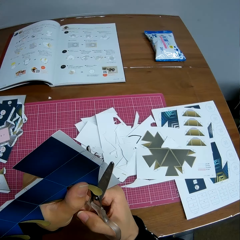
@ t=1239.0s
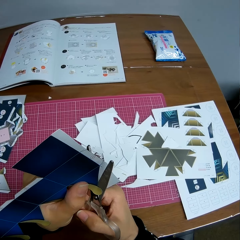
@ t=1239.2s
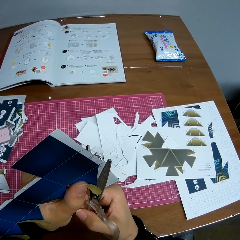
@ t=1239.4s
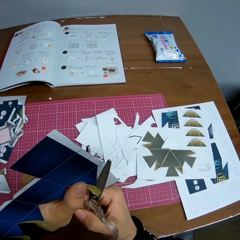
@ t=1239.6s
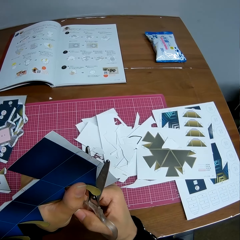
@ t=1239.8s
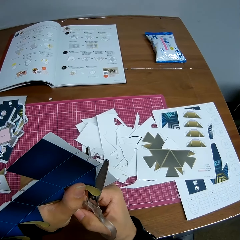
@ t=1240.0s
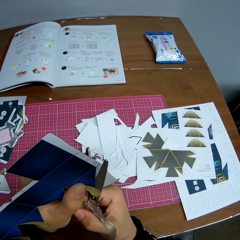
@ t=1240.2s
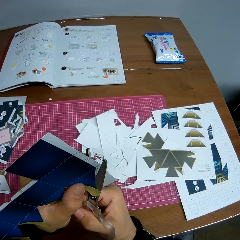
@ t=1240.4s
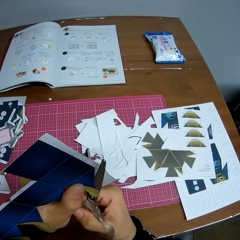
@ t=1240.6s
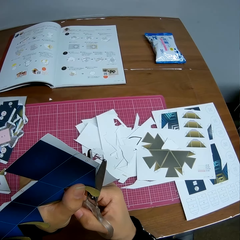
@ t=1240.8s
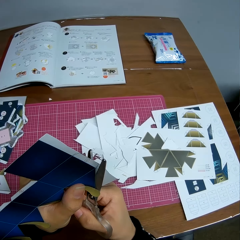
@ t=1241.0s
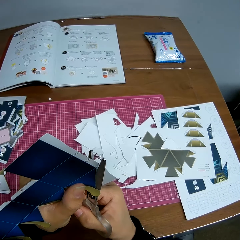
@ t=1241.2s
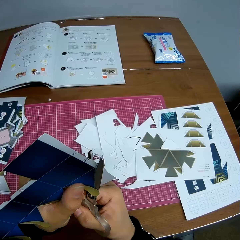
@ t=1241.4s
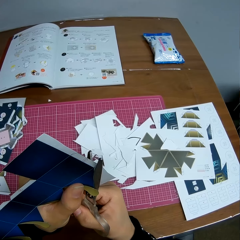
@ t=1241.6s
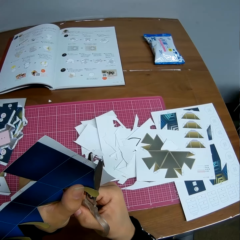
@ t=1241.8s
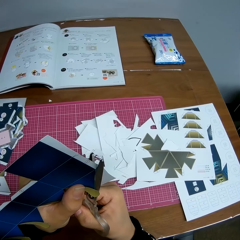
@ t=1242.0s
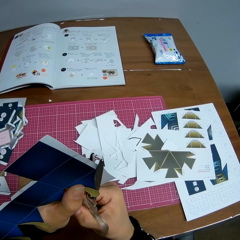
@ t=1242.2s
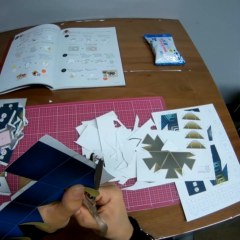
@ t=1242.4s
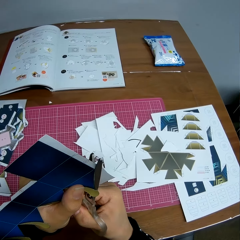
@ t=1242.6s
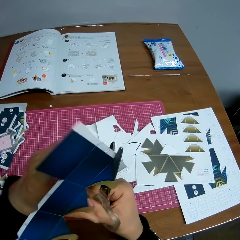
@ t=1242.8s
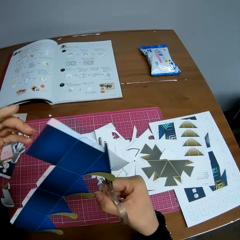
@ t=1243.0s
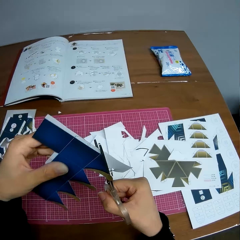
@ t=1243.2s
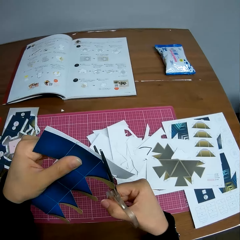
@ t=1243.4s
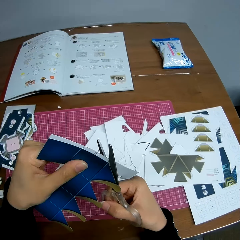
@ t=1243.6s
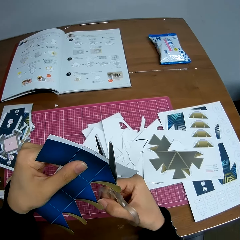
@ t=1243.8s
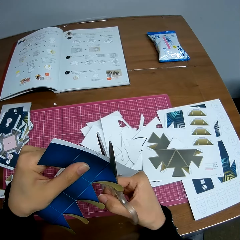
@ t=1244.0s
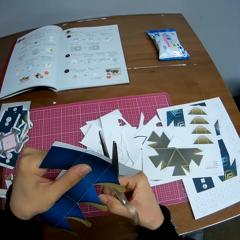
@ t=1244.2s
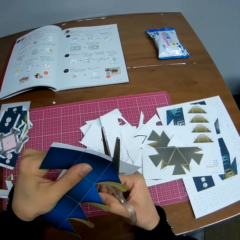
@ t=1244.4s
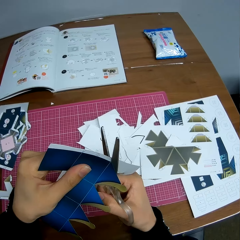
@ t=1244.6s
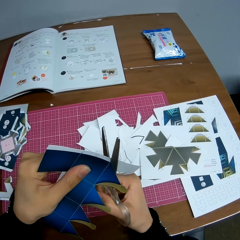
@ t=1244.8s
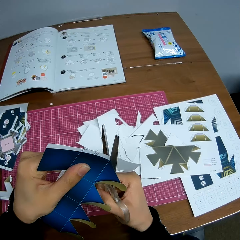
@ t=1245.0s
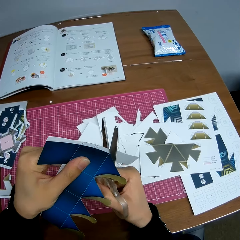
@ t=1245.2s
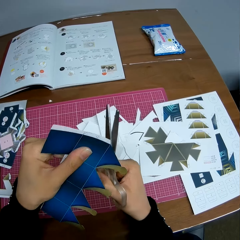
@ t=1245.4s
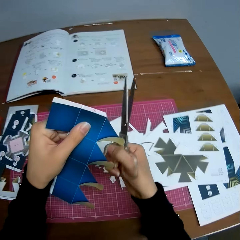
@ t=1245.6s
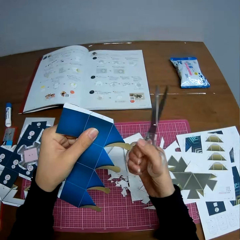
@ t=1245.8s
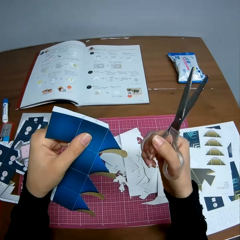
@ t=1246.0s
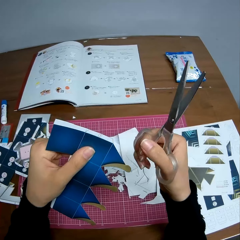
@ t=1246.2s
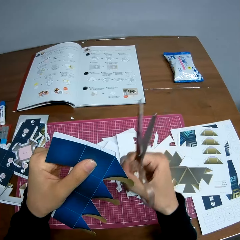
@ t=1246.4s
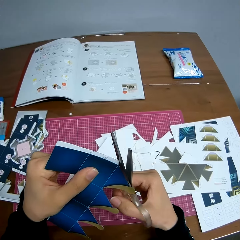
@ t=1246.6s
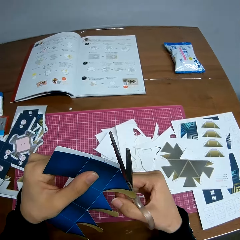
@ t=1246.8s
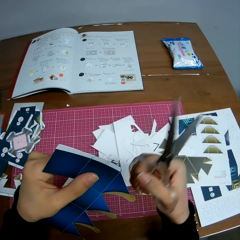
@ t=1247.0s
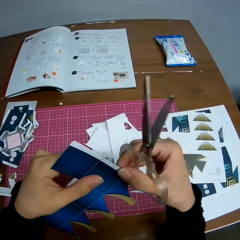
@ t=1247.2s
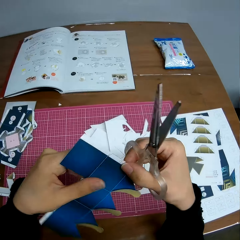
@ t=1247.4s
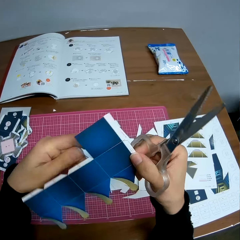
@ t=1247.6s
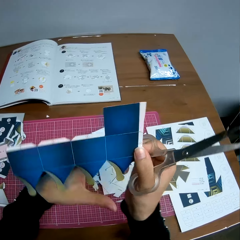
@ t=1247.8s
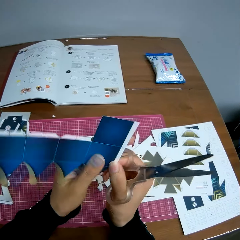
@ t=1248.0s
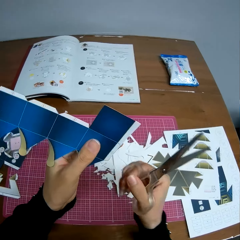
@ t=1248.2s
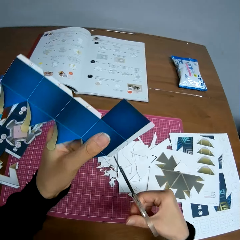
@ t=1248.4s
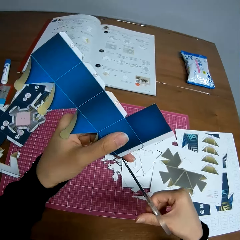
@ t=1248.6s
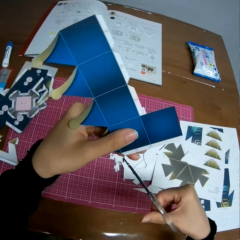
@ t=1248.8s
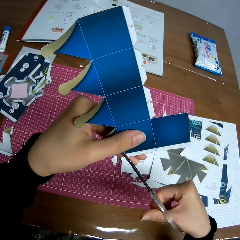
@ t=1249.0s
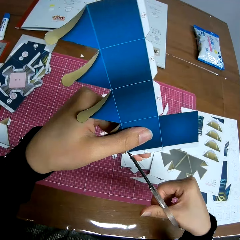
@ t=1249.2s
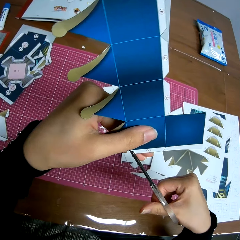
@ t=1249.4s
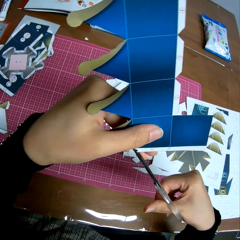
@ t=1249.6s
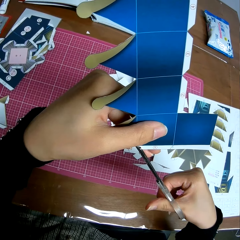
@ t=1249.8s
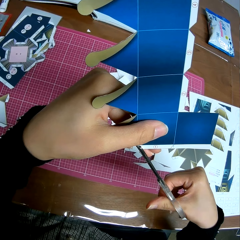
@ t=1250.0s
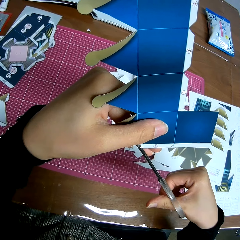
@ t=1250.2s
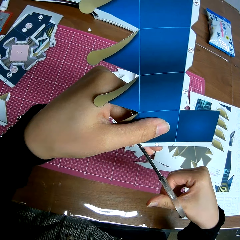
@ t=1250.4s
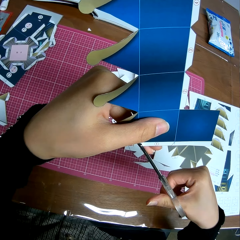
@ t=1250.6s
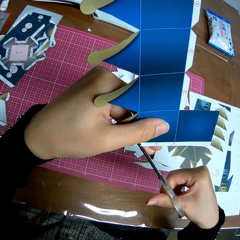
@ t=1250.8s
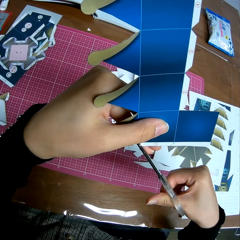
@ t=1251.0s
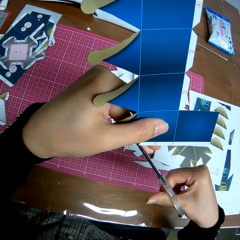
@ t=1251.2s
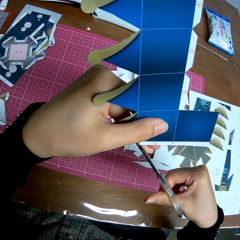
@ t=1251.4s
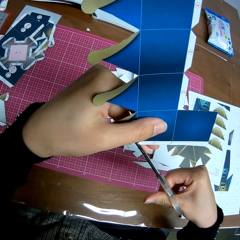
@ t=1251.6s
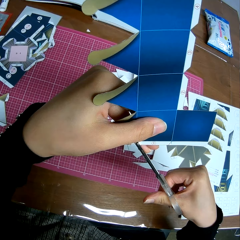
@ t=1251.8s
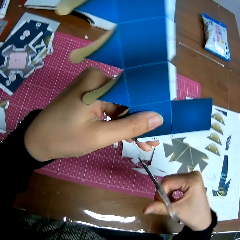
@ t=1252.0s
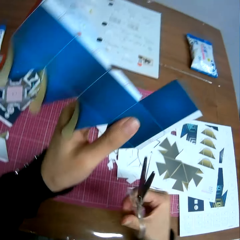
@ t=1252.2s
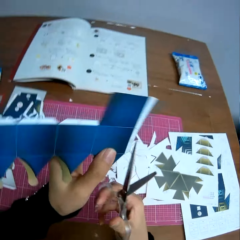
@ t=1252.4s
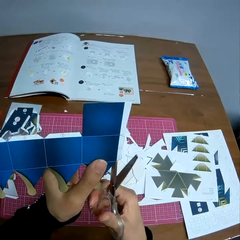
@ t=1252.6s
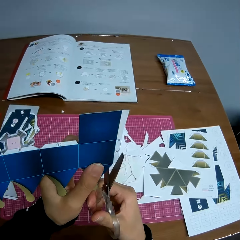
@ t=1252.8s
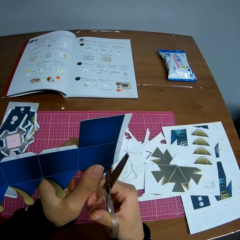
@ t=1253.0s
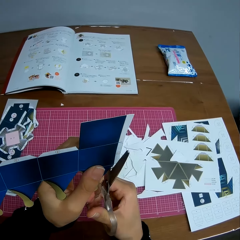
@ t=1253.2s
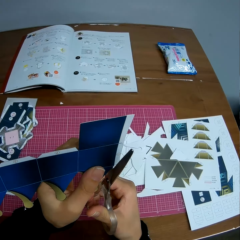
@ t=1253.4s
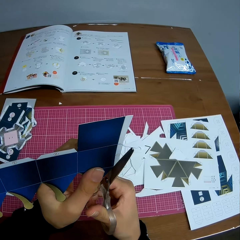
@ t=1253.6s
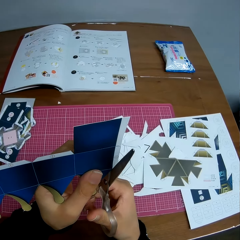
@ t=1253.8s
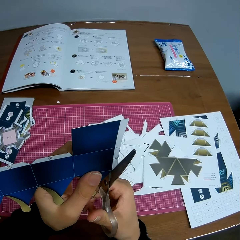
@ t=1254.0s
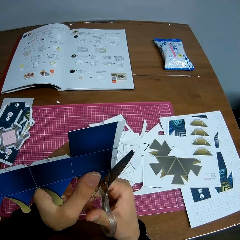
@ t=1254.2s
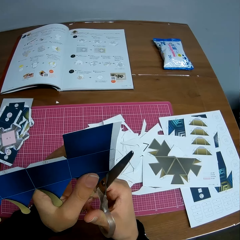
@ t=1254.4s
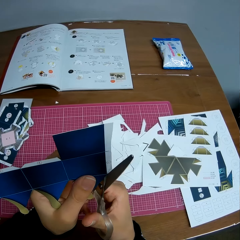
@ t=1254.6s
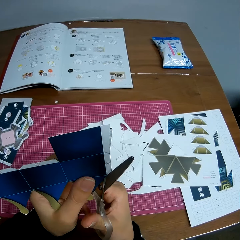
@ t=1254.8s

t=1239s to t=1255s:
The camera wearer turns the paper. They turn the paper again. They cut the paper.

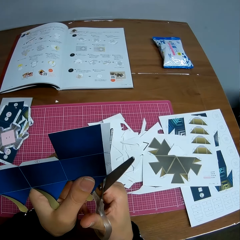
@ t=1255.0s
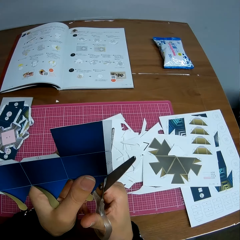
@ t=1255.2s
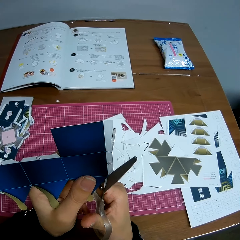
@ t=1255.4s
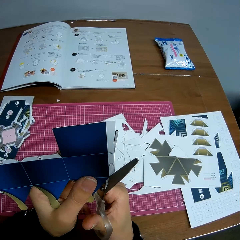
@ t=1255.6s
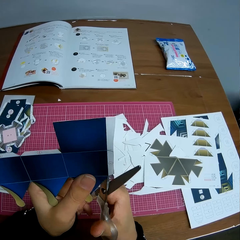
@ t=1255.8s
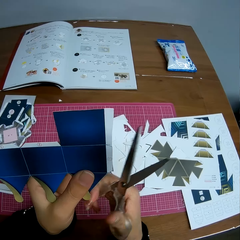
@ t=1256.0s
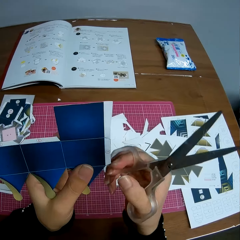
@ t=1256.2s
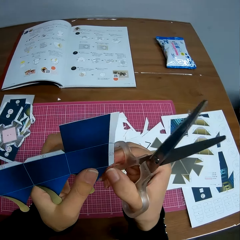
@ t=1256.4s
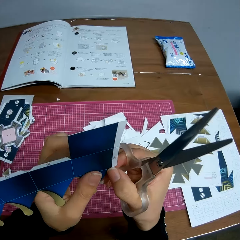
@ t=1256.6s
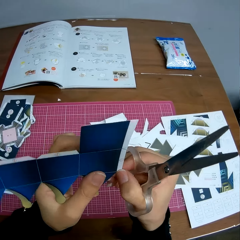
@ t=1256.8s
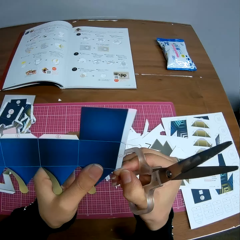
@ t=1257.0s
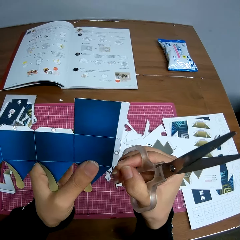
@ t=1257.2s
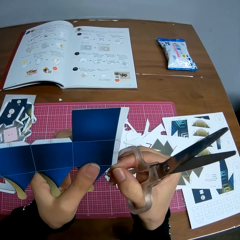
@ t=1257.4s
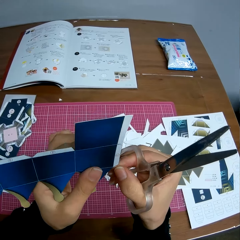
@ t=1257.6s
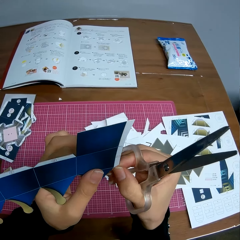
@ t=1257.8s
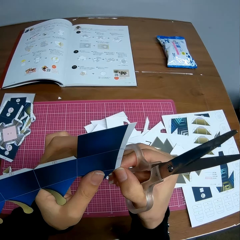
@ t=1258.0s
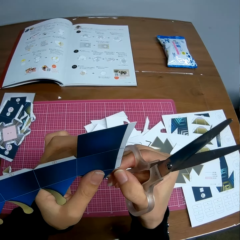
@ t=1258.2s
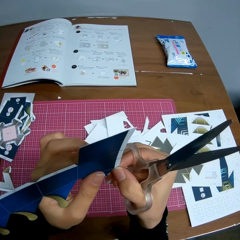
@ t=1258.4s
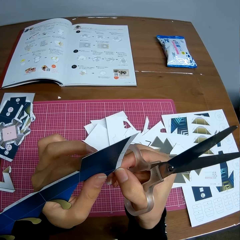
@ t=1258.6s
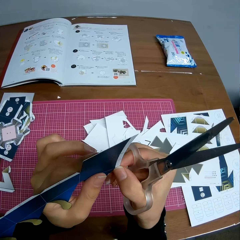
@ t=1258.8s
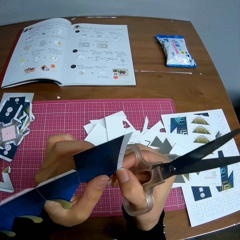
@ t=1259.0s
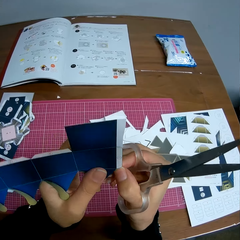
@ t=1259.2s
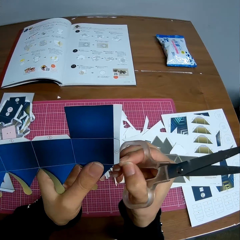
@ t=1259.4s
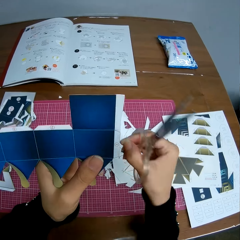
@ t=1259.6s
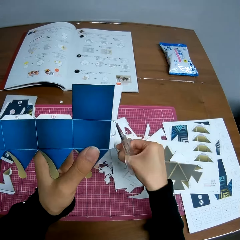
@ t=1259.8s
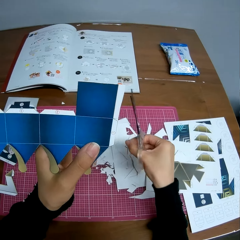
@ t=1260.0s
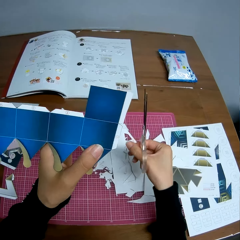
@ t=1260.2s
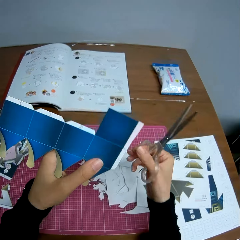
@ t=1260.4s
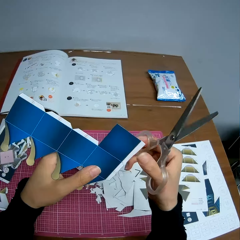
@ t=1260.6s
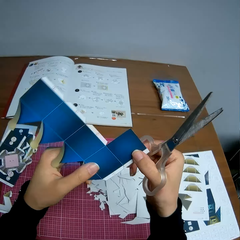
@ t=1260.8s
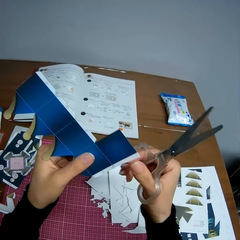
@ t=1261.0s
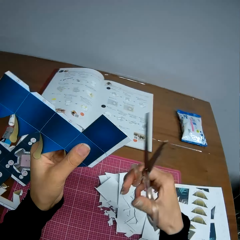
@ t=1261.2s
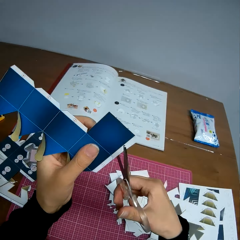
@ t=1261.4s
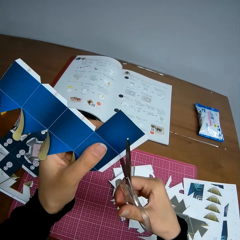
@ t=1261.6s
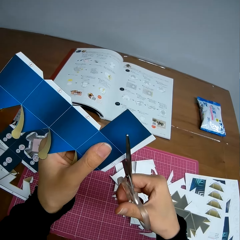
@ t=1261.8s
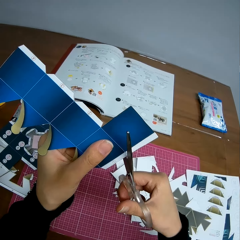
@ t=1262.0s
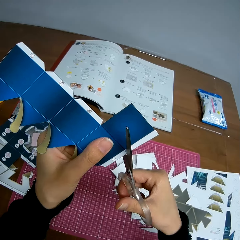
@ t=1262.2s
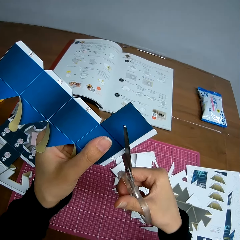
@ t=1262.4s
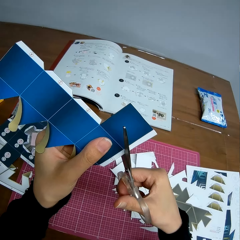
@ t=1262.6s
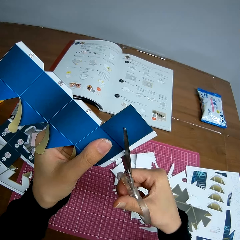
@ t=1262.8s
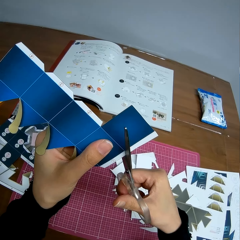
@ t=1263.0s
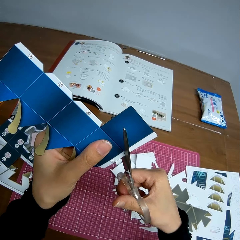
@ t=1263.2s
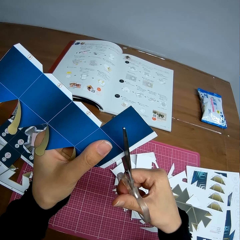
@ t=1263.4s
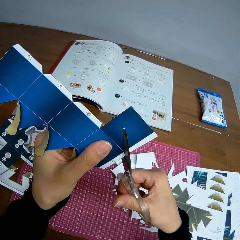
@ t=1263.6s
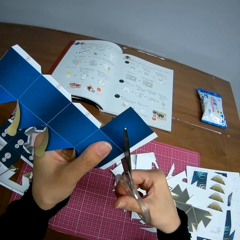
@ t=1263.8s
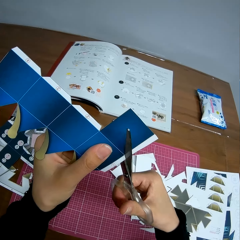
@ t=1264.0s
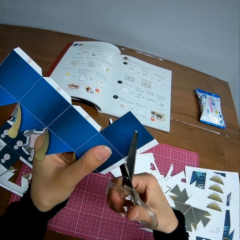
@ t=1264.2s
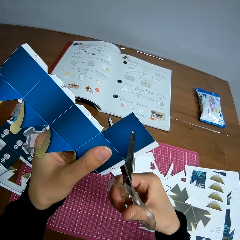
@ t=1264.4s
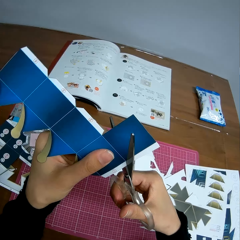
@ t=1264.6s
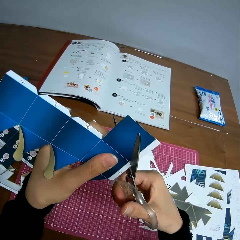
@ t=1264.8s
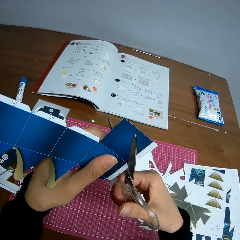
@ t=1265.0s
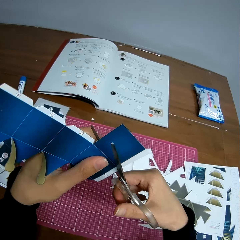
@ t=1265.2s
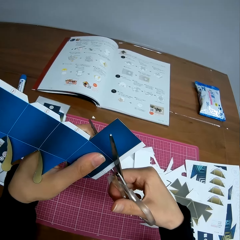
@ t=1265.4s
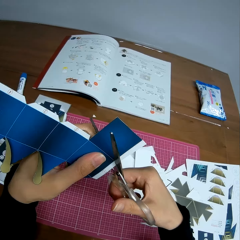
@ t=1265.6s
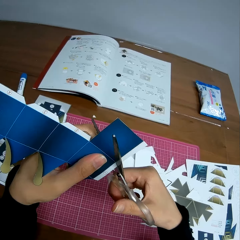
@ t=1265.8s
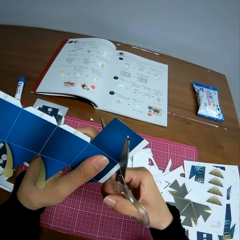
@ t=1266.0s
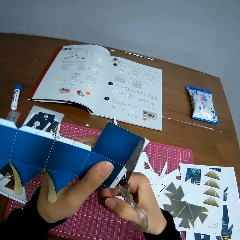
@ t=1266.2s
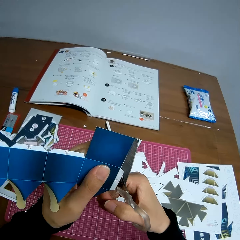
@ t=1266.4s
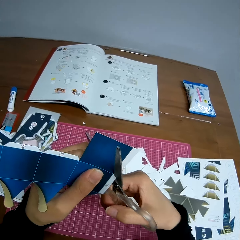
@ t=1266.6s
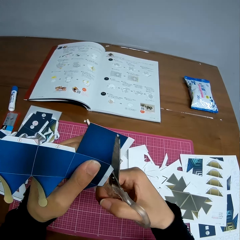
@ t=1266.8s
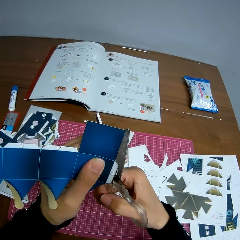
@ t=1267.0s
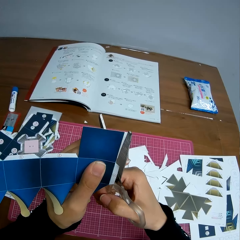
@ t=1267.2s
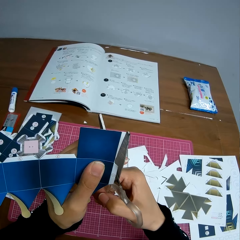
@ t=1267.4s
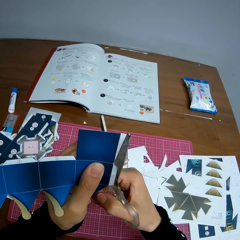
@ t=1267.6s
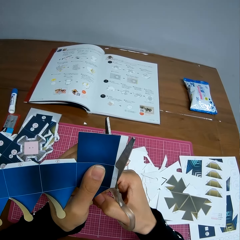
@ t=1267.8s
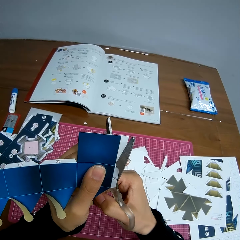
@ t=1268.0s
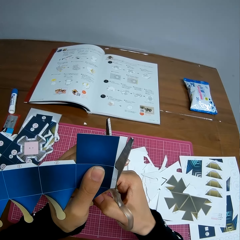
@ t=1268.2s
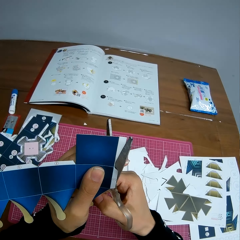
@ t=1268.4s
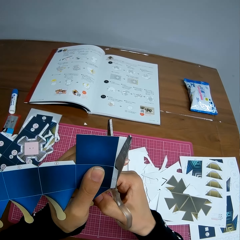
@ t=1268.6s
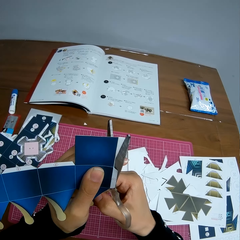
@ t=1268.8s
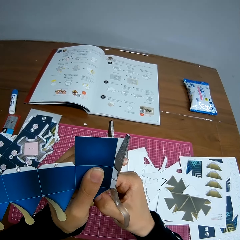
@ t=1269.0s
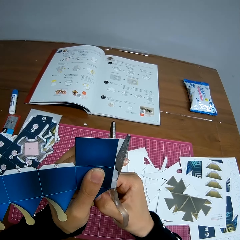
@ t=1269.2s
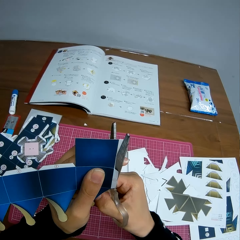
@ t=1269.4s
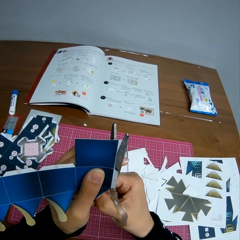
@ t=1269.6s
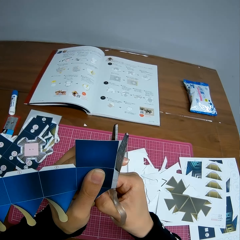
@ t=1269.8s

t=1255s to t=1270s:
The camera wearer removes a small paper from the paper. They put the small paper on the table. They touch the paper. They cut the paper.
